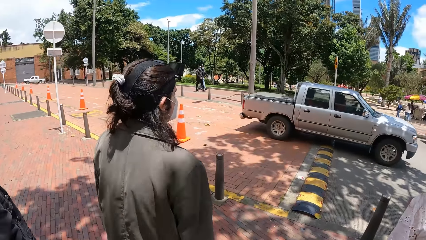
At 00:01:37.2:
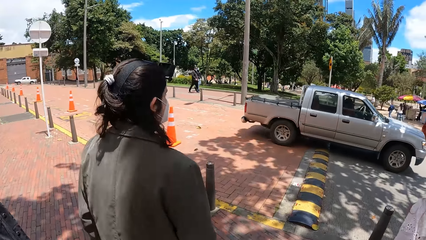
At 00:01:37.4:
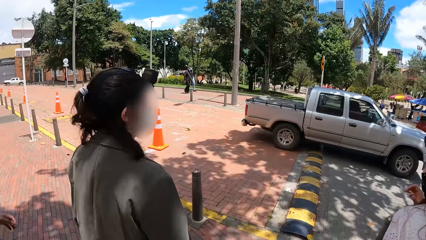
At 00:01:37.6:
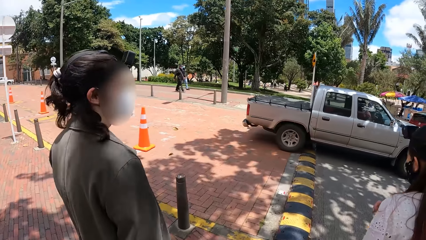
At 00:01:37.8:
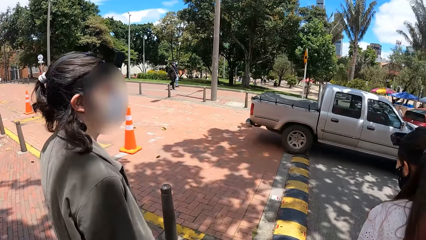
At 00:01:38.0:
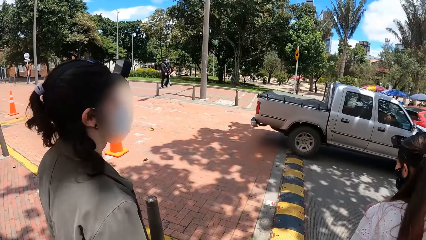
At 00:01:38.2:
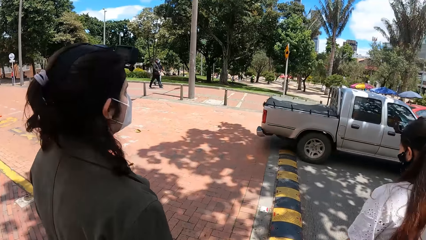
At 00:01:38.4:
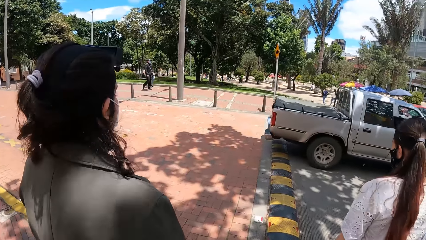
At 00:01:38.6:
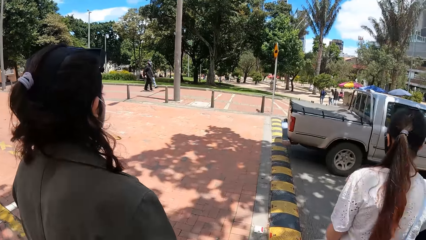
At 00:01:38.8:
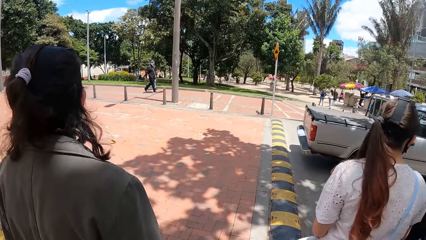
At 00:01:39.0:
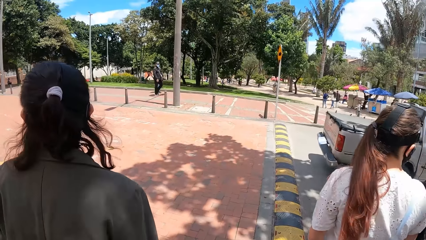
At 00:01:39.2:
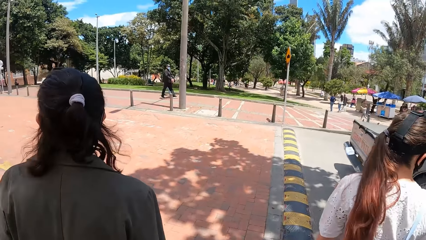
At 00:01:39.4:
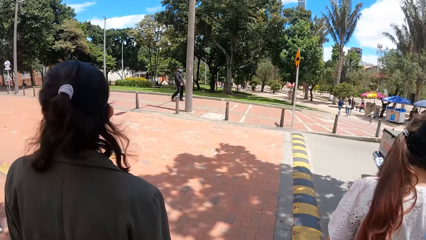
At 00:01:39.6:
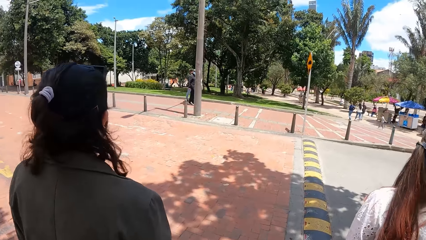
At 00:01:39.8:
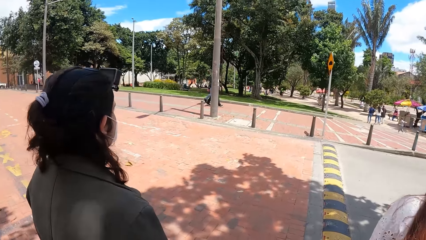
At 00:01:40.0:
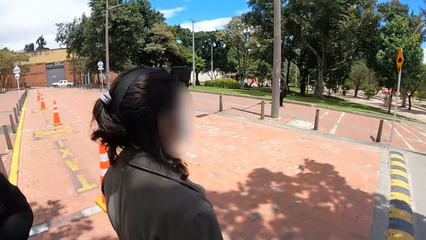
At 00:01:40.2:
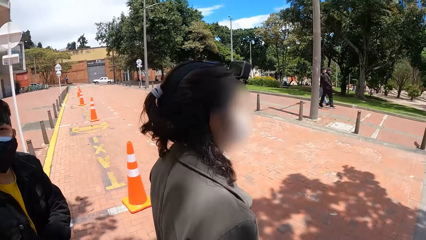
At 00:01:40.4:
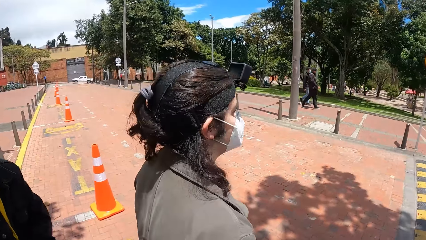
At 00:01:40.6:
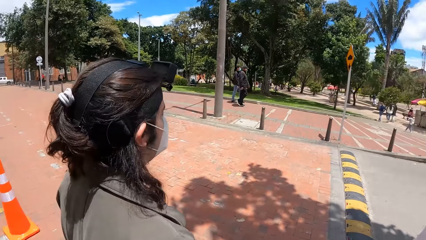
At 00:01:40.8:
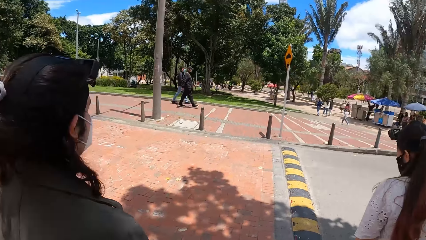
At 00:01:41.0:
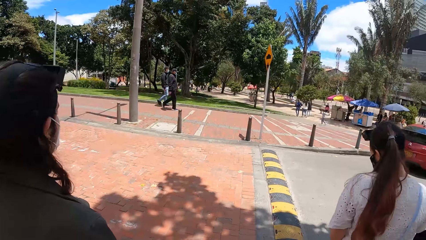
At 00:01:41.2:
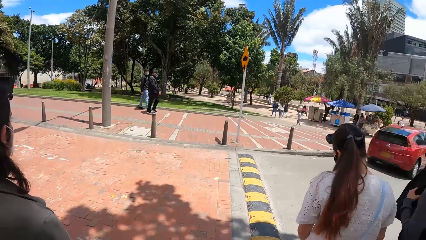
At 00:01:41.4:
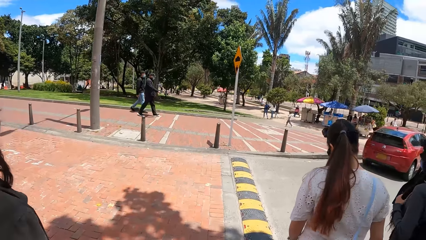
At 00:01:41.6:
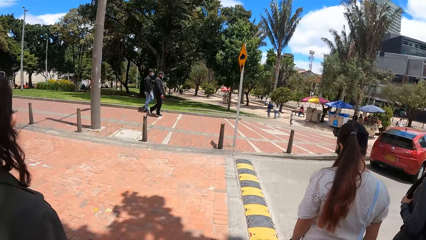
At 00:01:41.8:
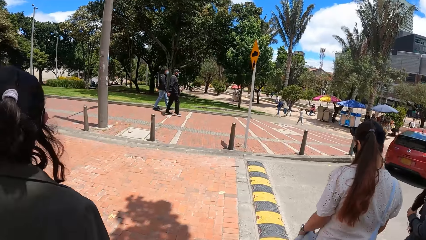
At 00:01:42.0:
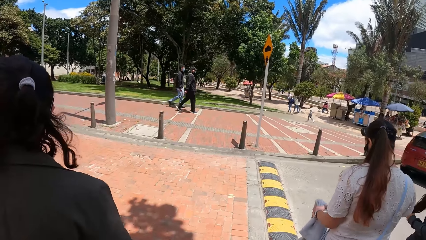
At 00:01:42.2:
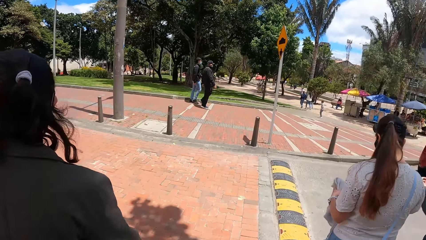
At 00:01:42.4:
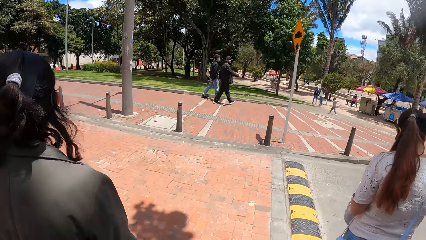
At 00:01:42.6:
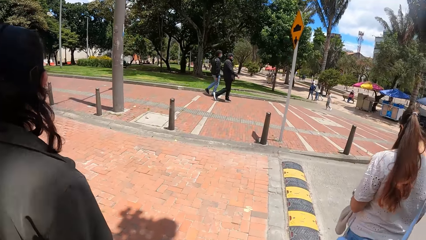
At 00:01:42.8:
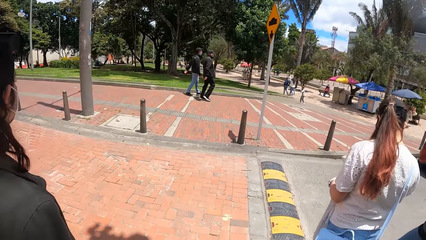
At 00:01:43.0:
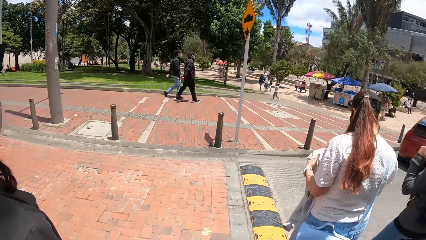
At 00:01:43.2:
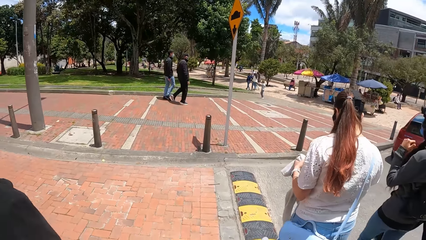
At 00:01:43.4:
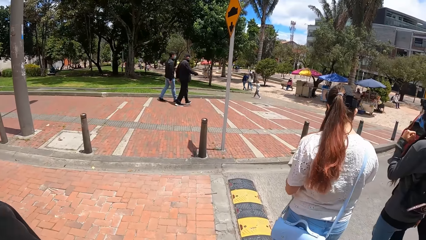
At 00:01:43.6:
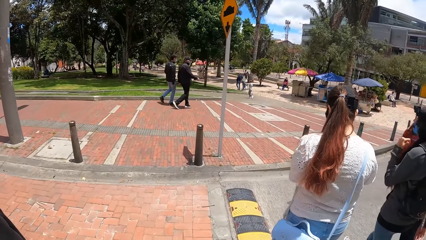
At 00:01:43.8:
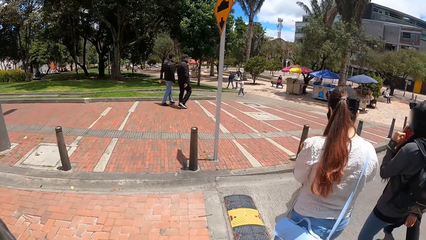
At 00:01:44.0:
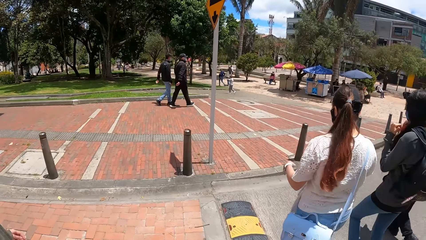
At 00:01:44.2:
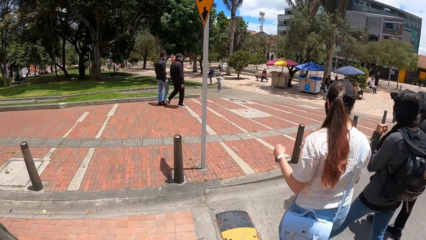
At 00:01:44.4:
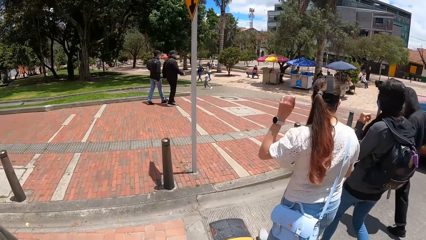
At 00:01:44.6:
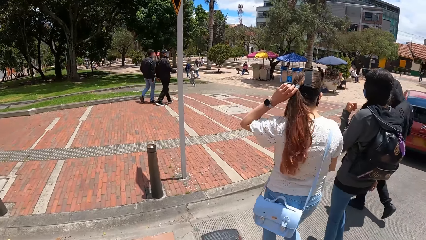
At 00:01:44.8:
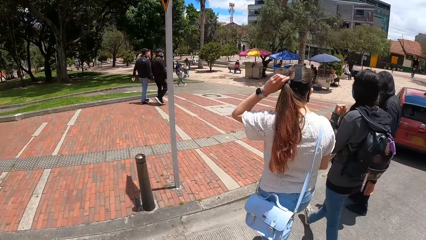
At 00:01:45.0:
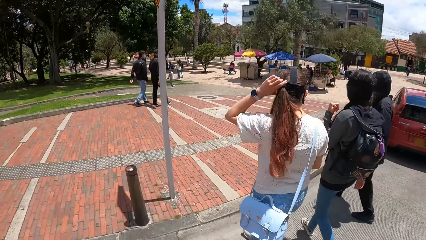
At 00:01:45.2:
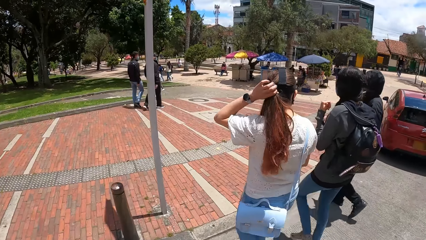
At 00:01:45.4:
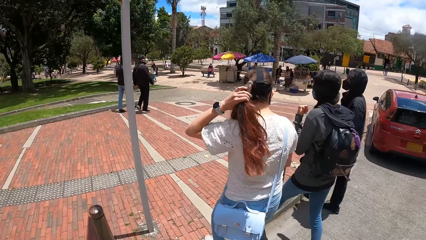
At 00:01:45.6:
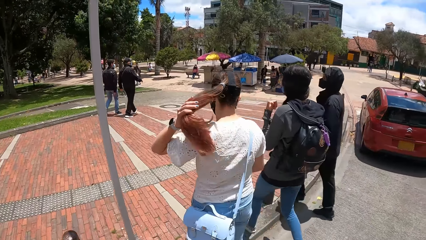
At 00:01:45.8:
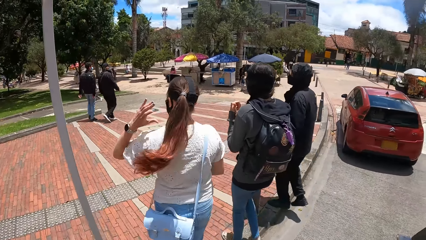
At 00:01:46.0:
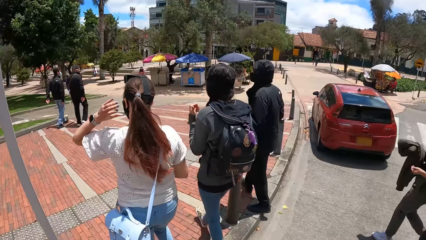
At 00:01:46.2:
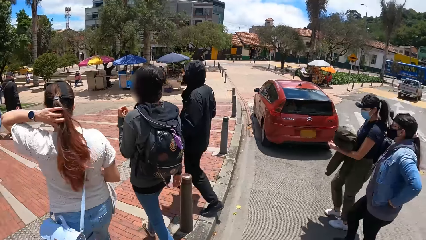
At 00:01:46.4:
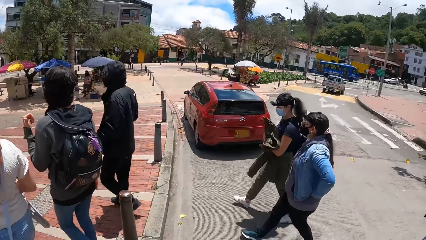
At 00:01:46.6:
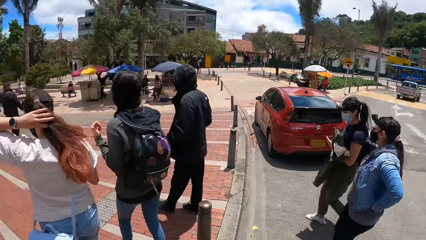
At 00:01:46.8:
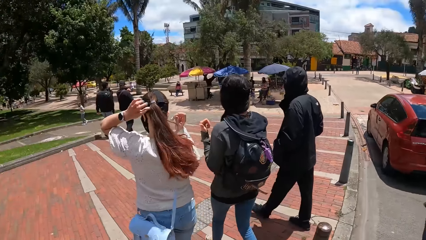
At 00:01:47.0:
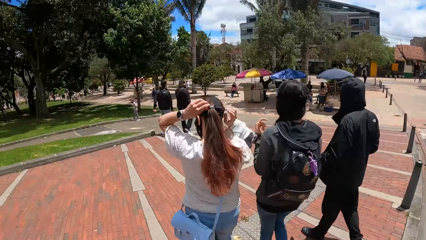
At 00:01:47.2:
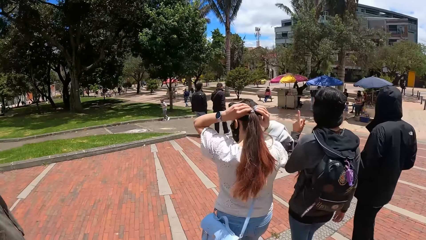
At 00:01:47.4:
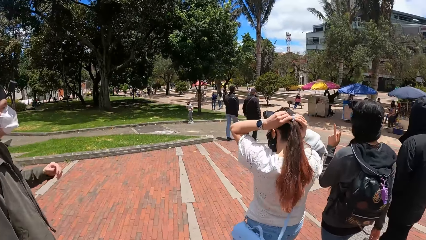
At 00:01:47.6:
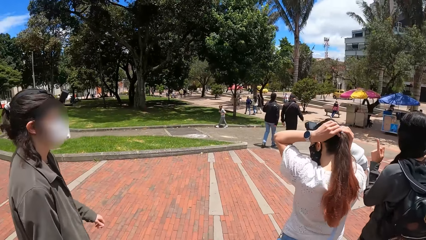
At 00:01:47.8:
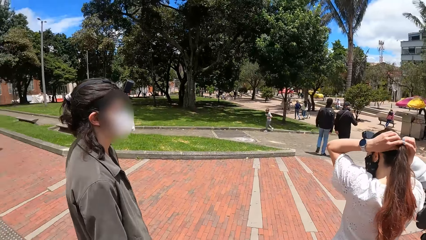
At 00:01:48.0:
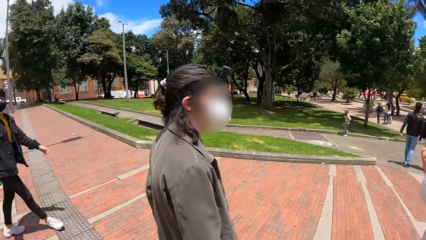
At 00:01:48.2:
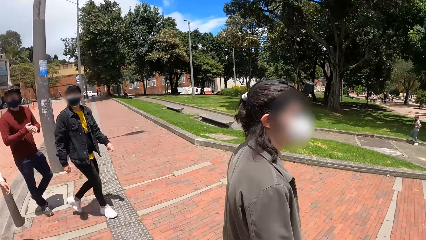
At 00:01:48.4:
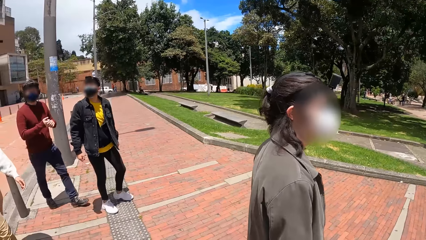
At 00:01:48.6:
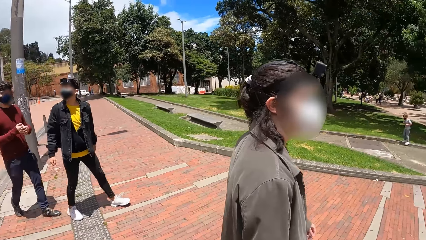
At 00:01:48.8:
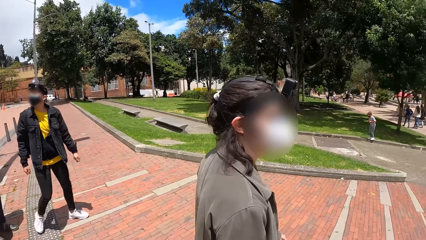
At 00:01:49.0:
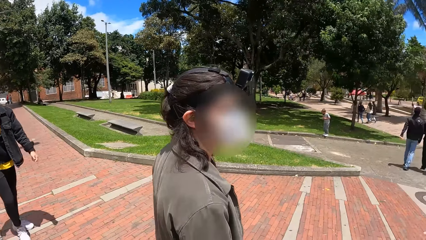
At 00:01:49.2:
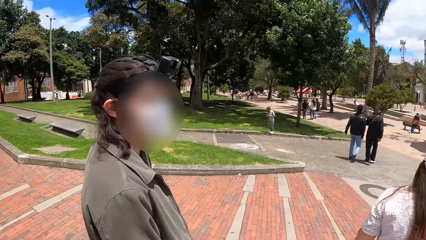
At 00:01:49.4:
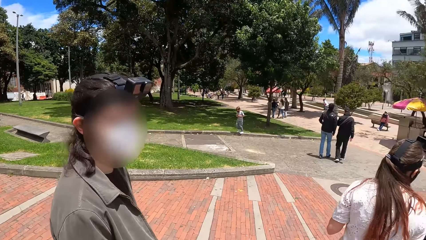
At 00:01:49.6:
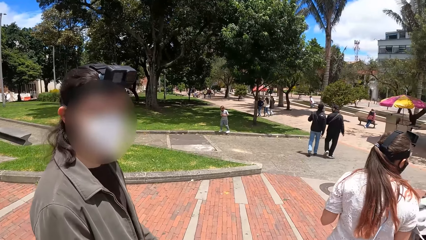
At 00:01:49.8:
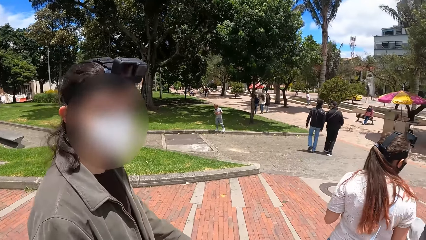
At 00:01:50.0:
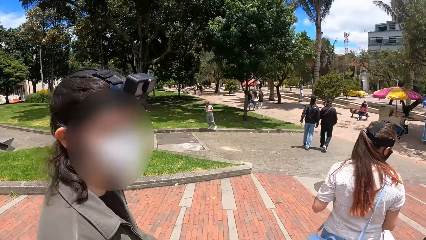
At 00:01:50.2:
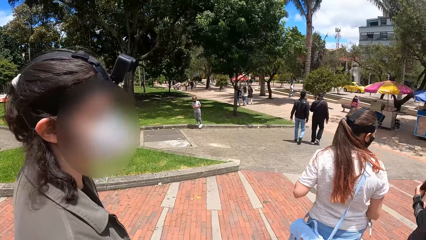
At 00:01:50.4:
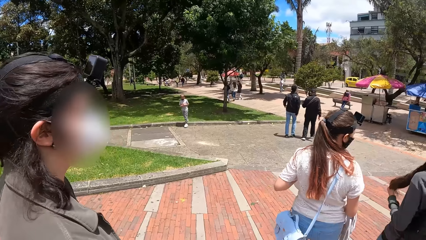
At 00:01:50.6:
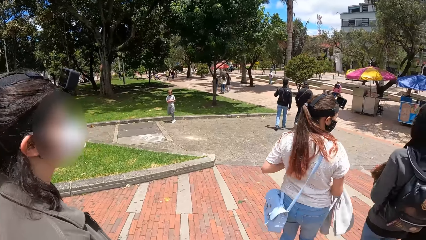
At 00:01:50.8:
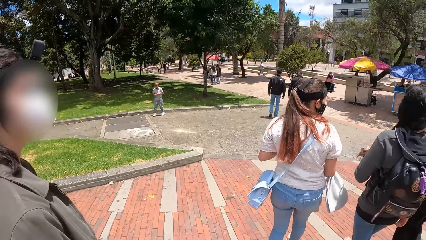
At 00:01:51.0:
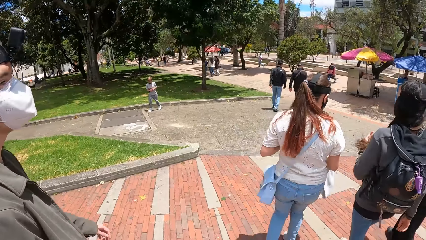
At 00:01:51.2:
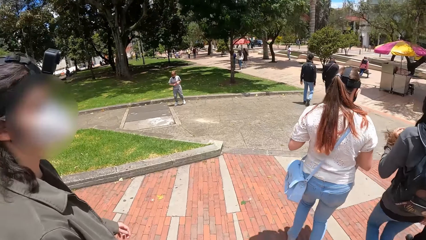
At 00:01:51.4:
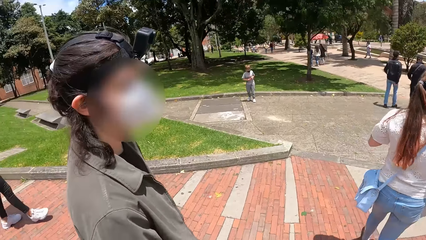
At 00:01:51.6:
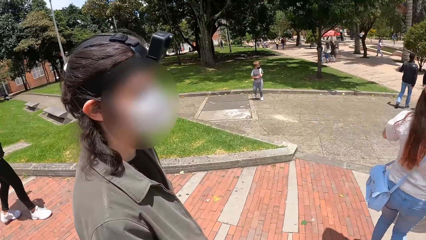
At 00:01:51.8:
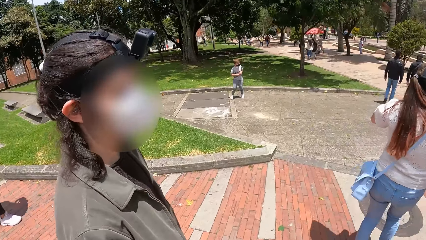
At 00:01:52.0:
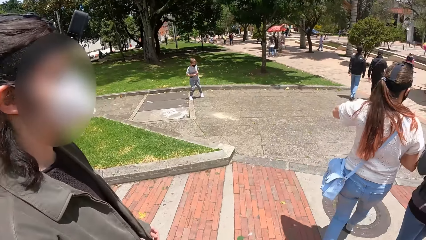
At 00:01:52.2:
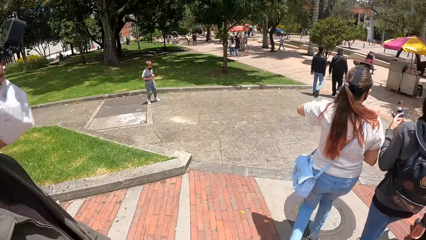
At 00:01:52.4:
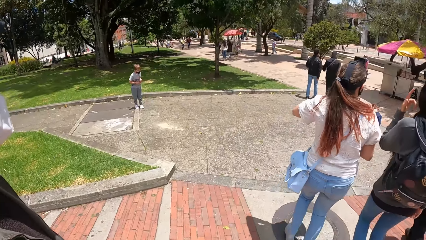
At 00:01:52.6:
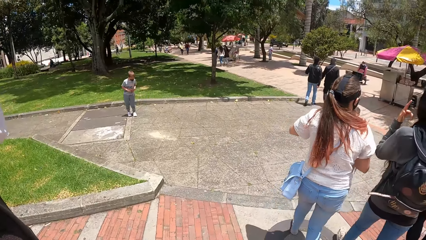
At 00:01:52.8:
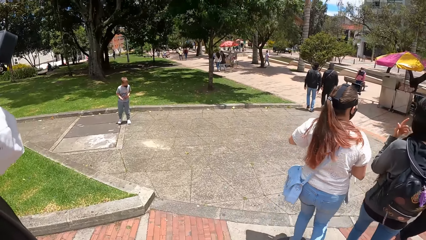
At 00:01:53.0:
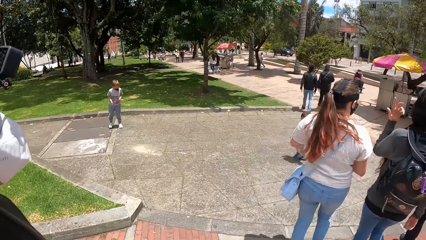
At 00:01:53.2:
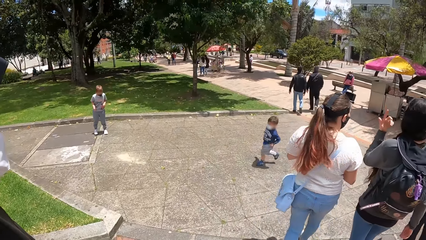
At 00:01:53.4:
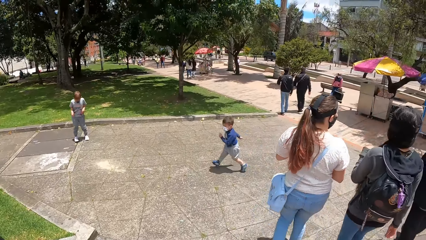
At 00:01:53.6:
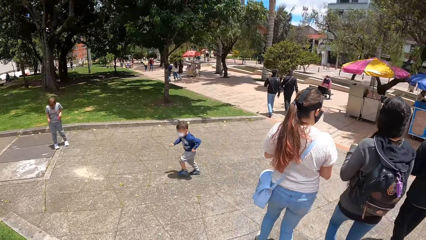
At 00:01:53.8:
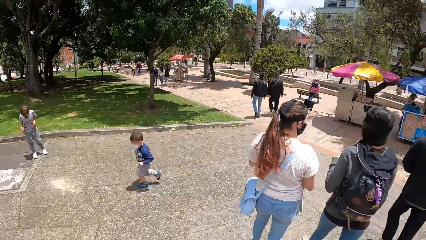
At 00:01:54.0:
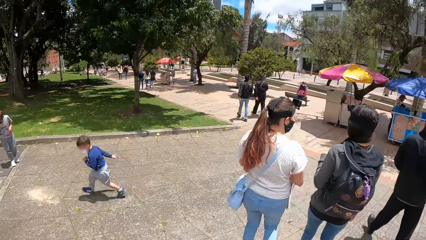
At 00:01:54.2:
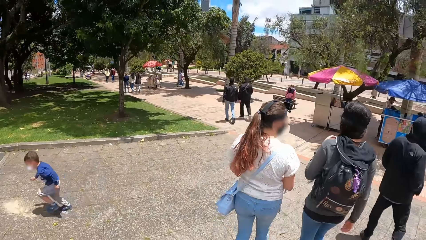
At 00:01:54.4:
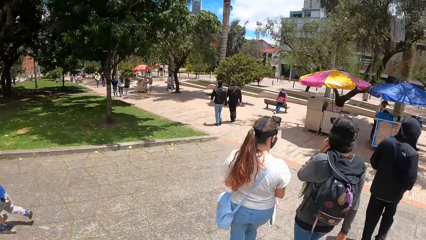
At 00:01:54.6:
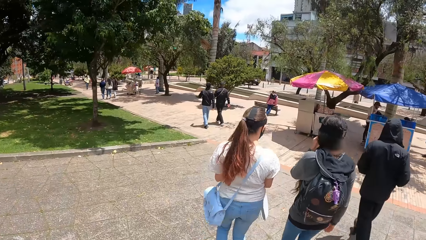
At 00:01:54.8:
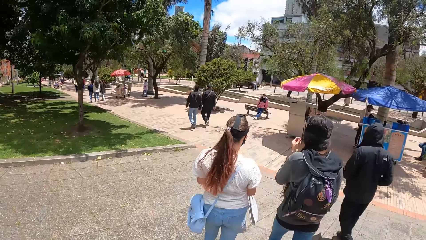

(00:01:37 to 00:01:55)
A silver pickup drives past the camera wearer. They look around. A woman flips her hair with her left hand. Another woman places her jacket on her left hand with her right hand. The first woman holds her hair with her left hand. She holds her hair with her right hand.
